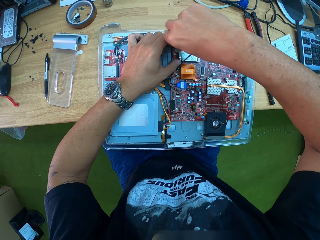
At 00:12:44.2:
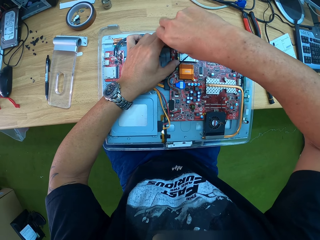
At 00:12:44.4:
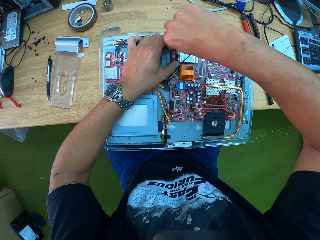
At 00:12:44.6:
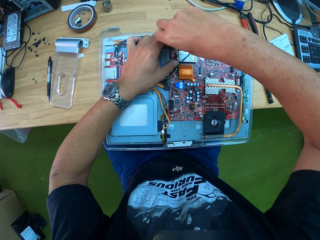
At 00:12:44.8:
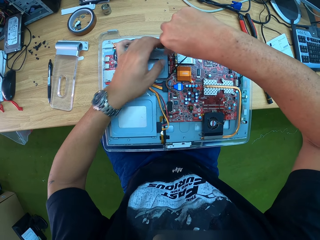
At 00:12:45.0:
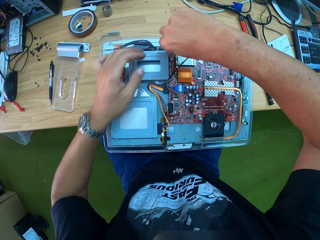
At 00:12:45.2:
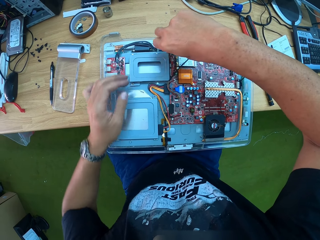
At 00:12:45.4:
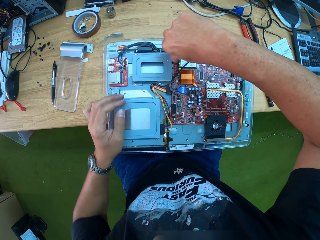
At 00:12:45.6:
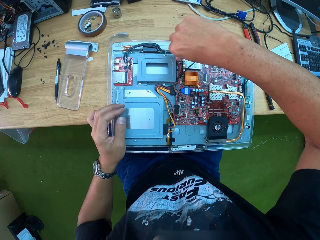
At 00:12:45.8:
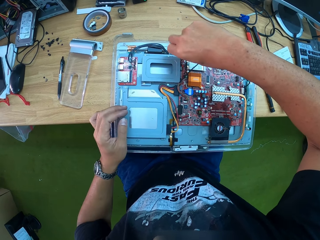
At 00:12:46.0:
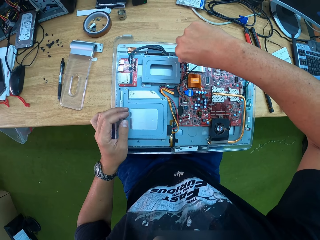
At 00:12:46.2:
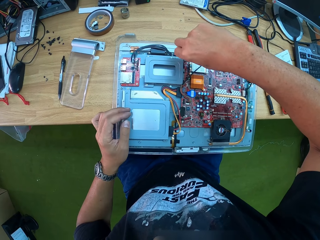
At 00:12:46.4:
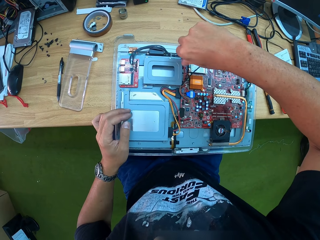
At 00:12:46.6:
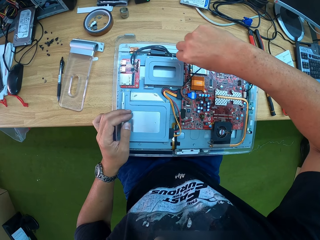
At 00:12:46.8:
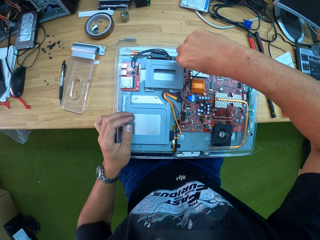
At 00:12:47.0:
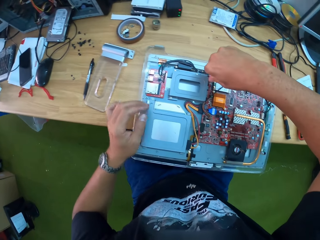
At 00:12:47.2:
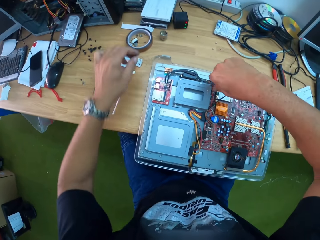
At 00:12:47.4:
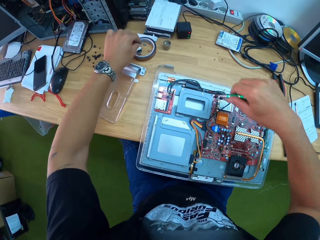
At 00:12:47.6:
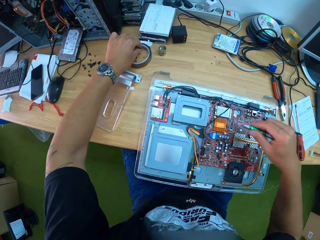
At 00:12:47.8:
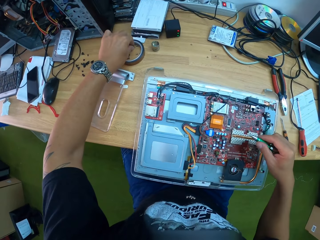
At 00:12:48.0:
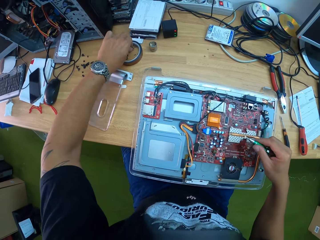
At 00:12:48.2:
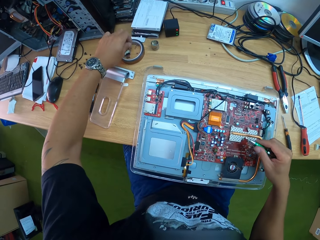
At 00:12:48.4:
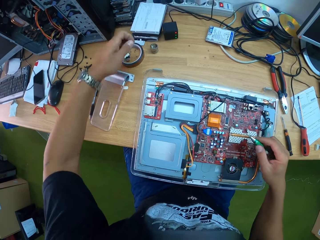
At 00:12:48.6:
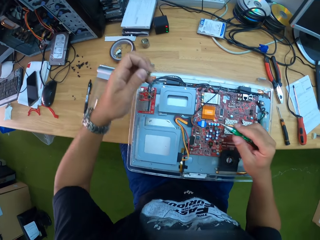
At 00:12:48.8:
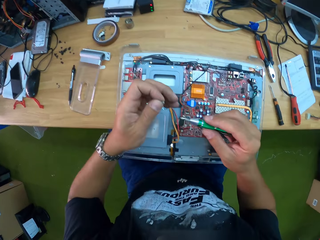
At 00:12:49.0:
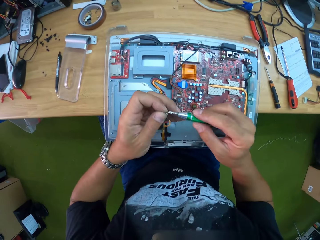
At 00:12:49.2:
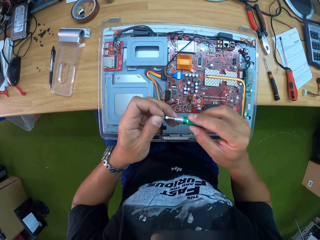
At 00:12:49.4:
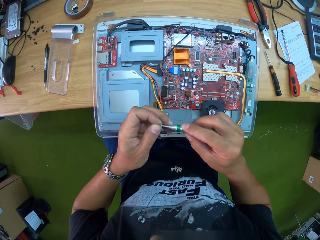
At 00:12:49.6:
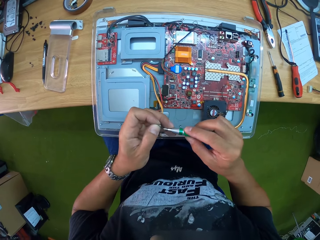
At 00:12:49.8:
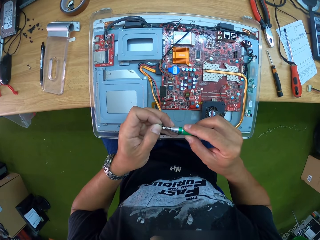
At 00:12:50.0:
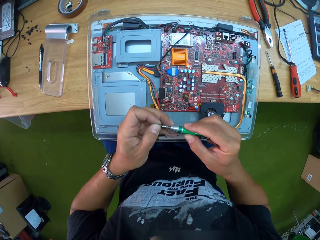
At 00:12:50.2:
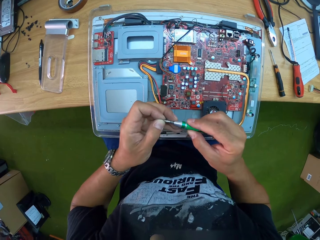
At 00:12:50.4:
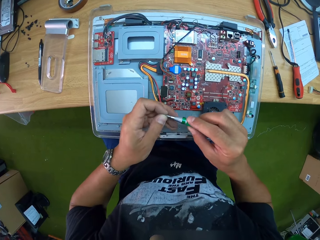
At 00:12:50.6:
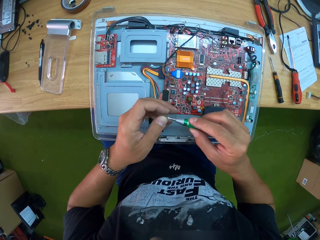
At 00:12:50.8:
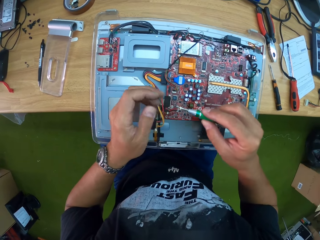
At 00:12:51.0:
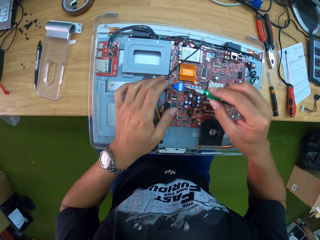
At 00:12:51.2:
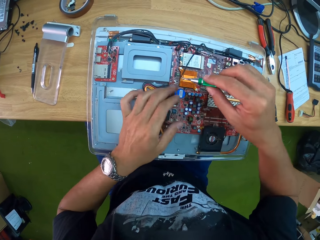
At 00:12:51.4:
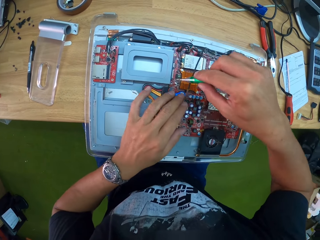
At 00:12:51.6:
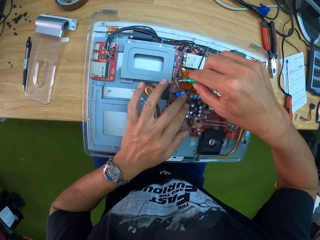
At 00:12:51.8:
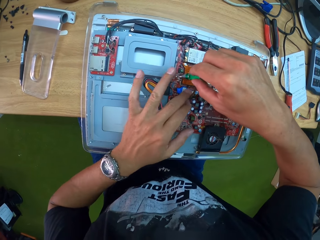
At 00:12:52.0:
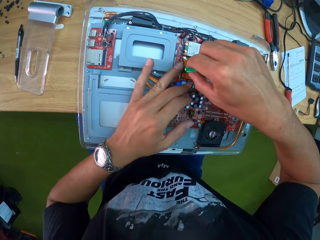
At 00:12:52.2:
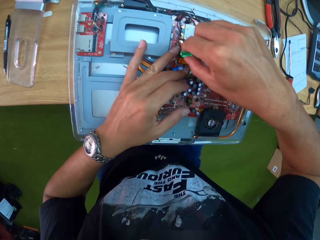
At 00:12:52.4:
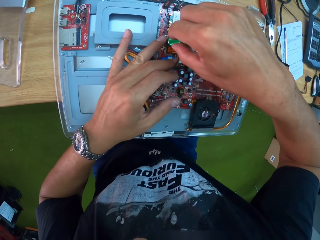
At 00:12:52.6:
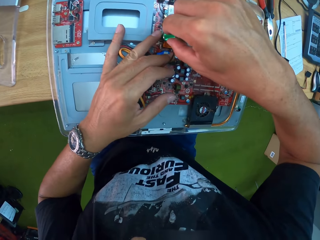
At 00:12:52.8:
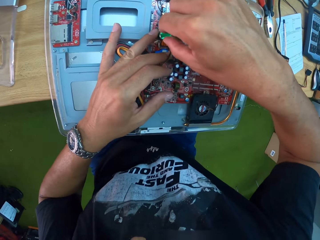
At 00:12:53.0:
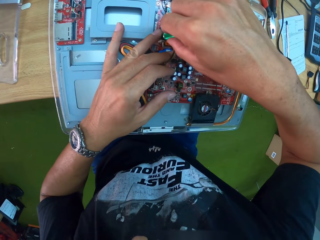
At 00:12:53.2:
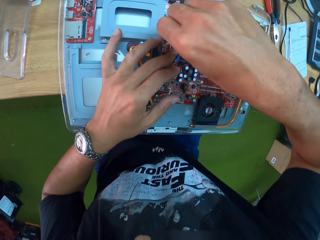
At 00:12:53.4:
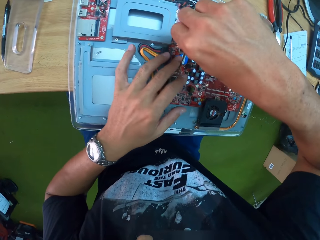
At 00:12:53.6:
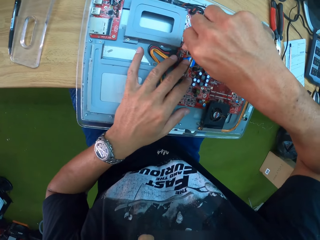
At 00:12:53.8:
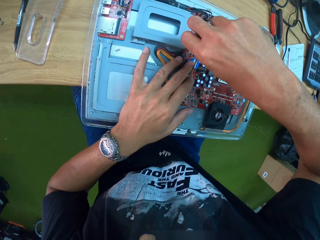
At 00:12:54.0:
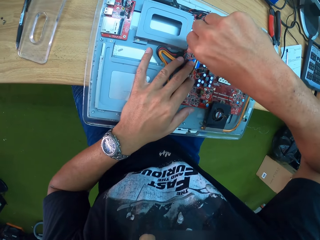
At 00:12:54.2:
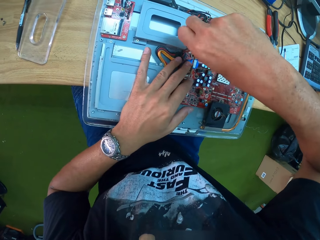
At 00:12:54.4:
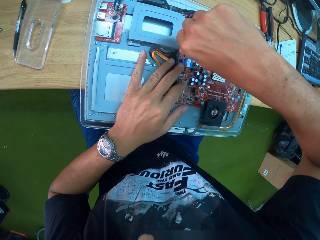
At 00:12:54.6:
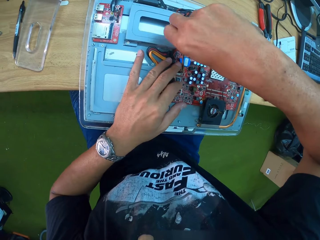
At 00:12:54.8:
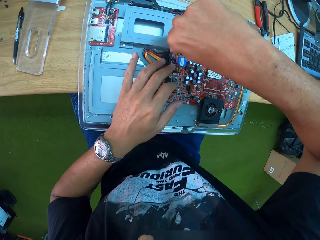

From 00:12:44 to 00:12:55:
The camera wearer picks a screw from the workbench with his left hand. He holds the screwdriver. He fixes the screw to the tip of the screwdriver. He screws the screw into the CPU with the screwdriver.

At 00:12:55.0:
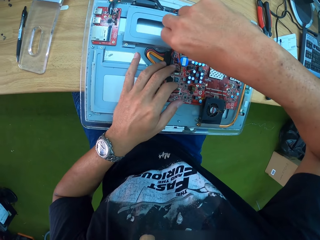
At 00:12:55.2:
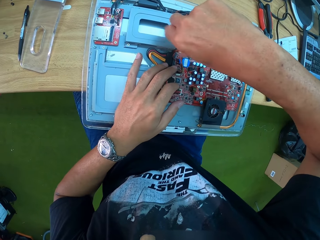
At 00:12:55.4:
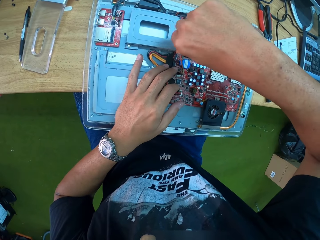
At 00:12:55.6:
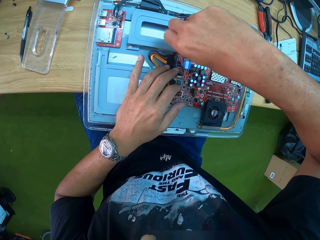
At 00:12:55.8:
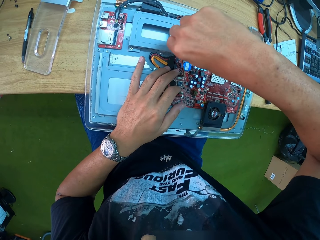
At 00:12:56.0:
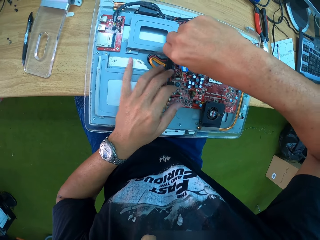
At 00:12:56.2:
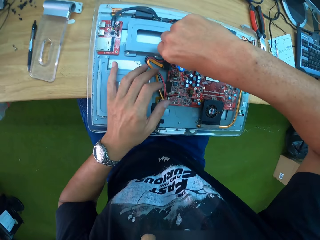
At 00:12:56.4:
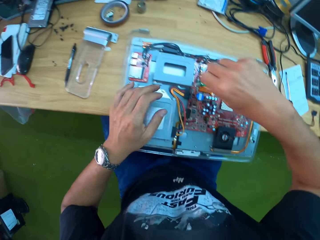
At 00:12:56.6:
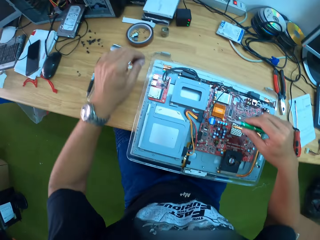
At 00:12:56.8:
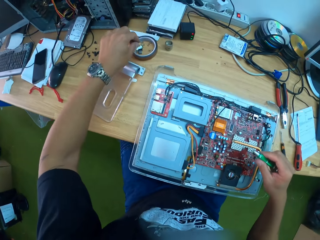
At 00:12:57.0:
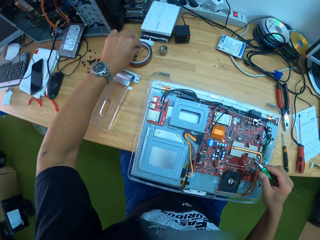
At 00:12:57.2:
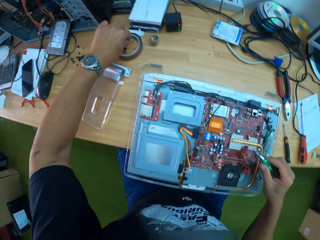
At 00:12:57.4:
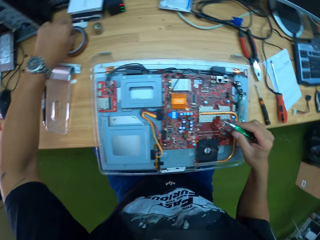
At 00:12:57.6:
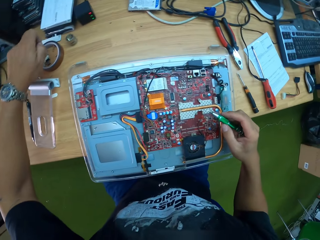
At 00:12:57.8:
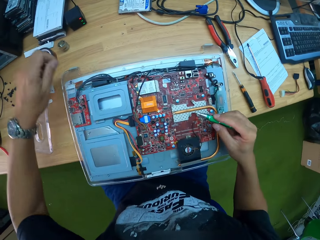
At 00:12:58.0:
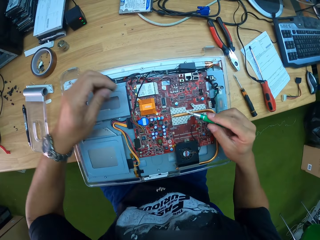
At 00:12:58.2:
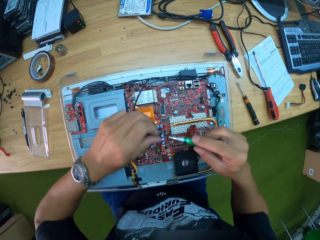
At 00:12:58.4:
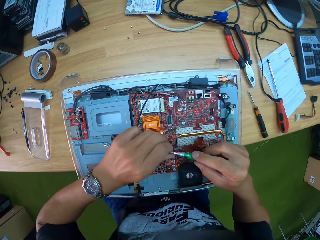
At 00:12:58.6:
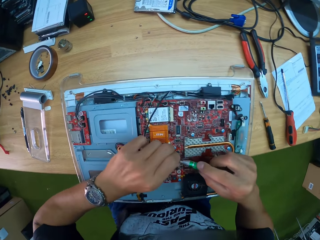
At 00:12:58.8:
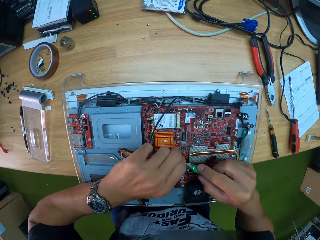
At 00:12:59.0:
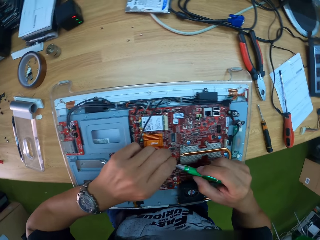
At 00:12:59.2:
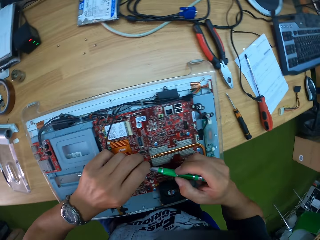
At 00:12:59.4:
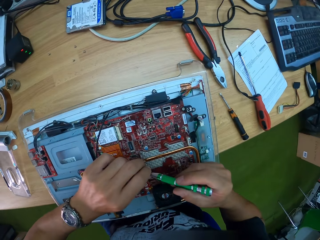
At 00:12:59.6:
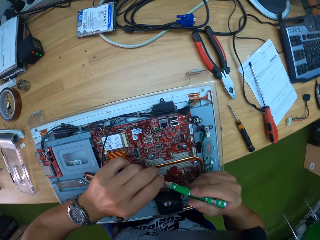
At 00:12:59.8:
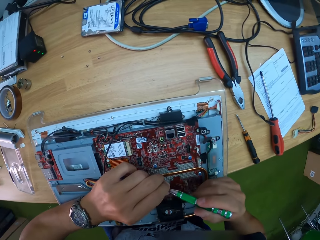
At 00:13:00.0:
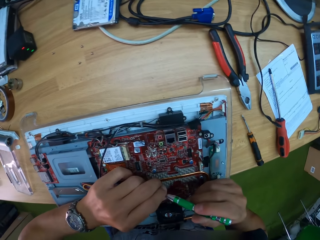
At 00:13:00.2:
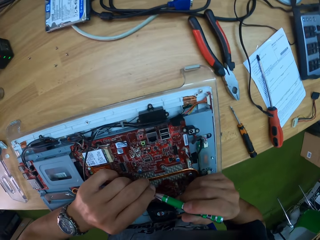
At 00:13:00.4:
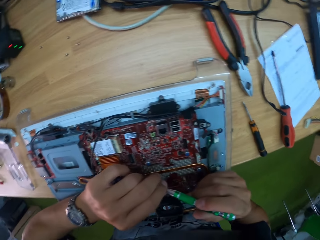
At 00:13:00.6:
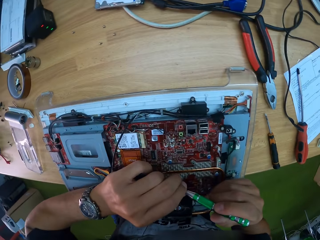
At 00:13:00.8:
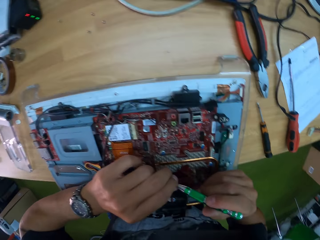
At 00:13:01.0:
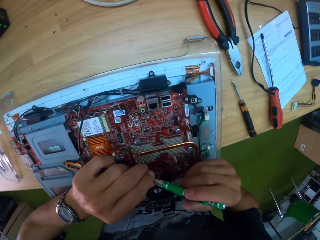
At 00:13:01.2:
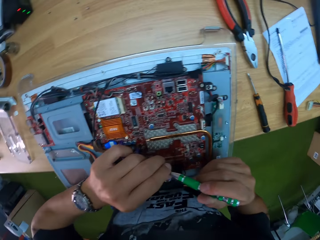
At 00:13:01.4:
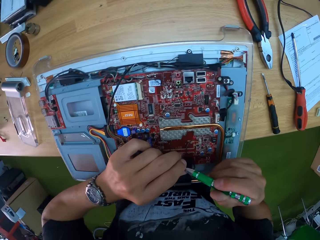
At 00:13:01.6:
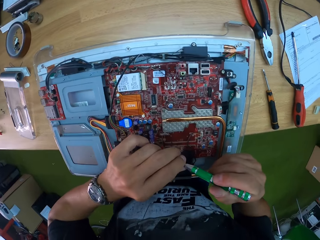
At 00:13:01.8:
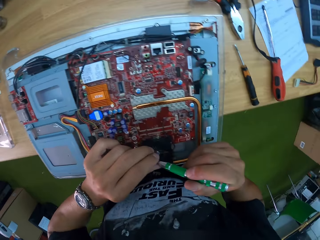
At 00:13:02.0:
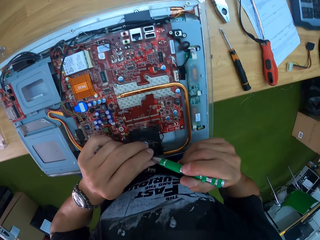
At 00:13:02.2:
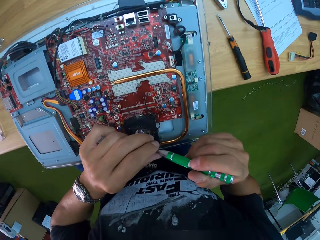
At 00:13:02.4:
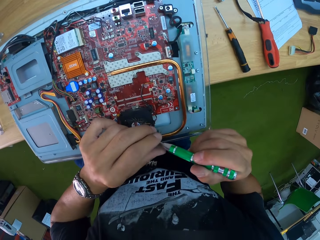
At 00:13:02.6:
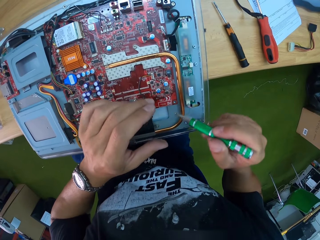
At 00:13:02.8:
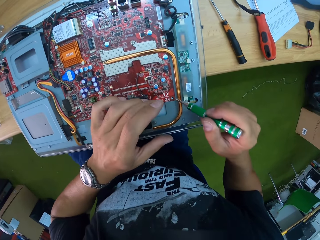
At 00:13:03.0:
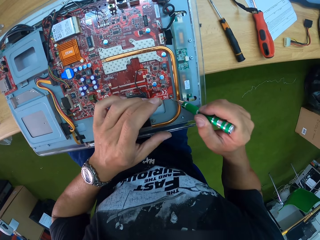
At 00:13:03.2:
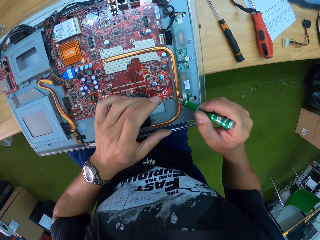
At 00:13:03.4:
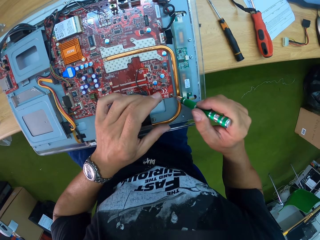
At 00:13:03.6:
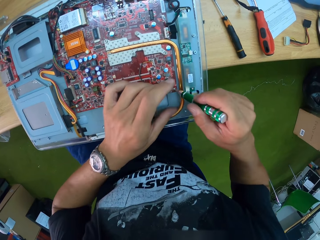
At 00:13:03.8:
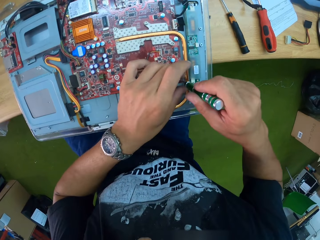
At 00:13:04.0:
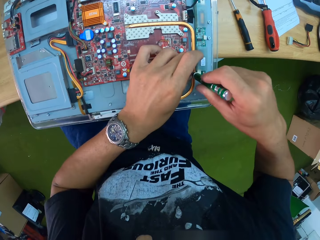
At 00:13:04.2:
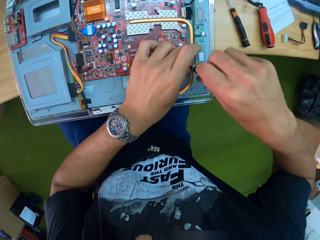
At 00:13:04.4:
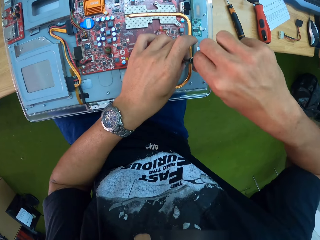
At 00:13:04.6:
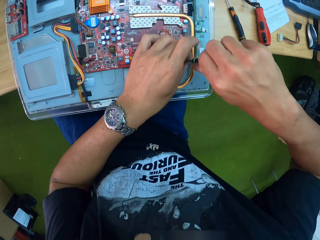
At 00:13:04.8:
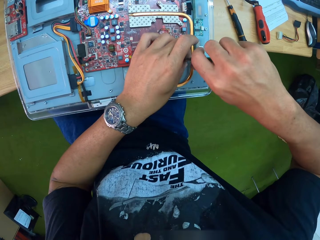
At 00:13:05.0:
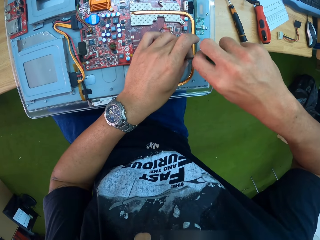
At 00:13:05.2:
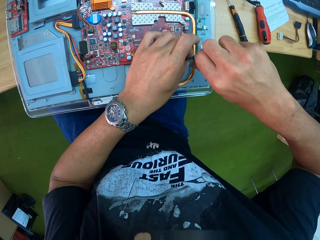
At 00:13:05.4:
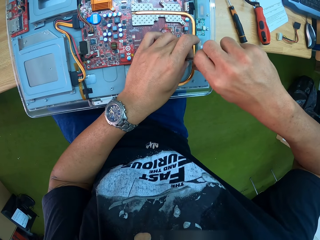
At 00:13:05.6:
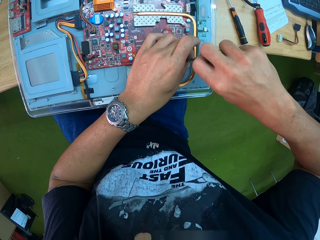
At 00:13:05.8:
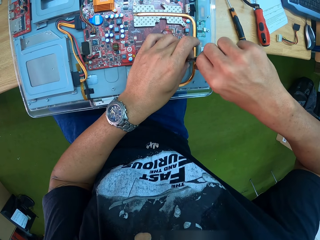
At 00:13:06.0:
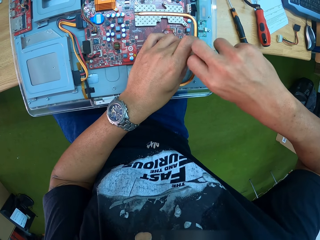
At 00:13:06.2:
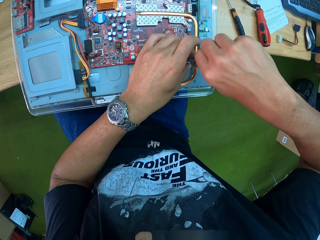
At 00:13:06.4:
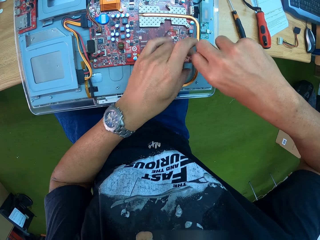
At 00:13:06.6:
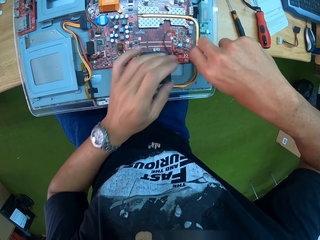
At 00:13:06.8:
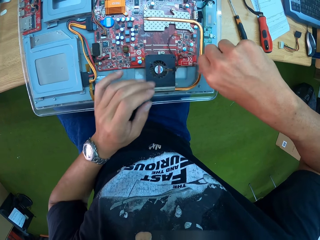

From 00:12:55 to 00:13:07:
The camera wearer holds the screwdriver. He picks up a screw from the table with his left hand. He fixes the screw to the tip of the screwdriver. He screws the screw into the CPU with the screwdriver.
